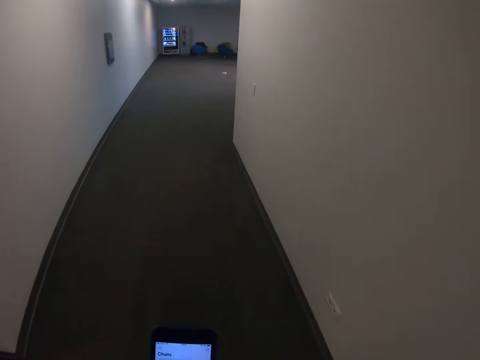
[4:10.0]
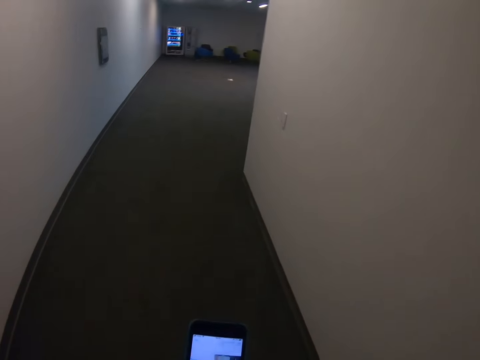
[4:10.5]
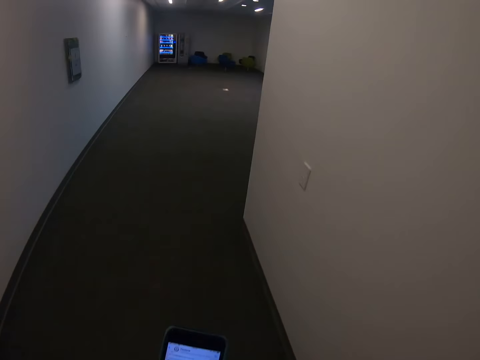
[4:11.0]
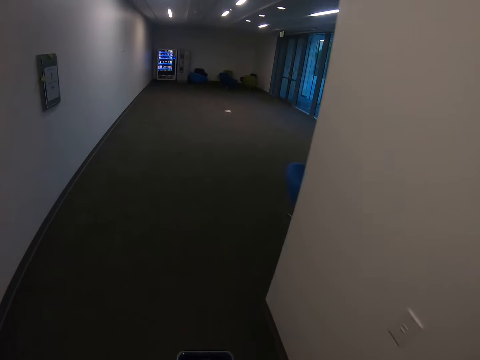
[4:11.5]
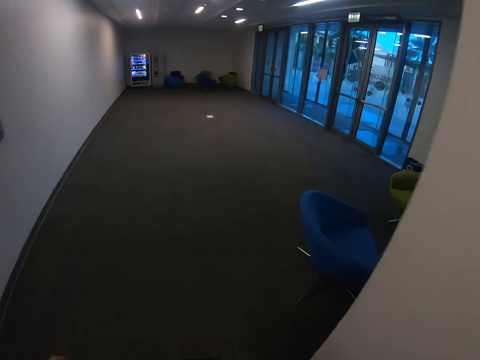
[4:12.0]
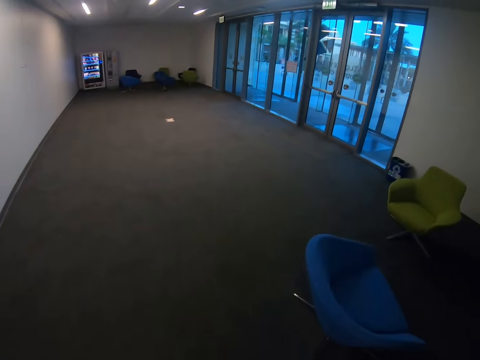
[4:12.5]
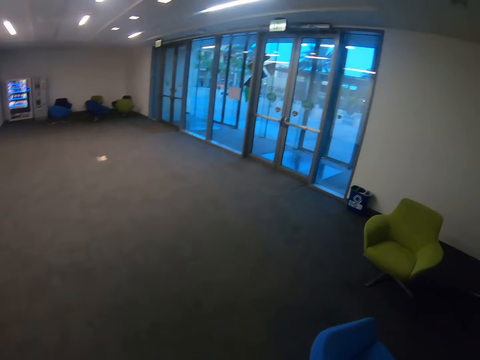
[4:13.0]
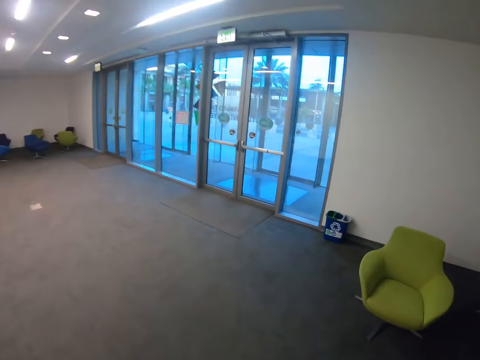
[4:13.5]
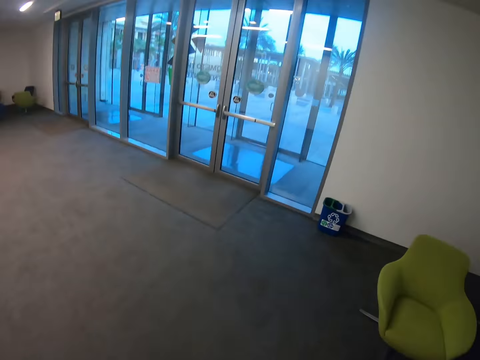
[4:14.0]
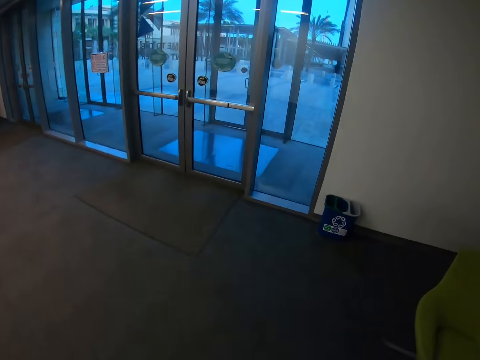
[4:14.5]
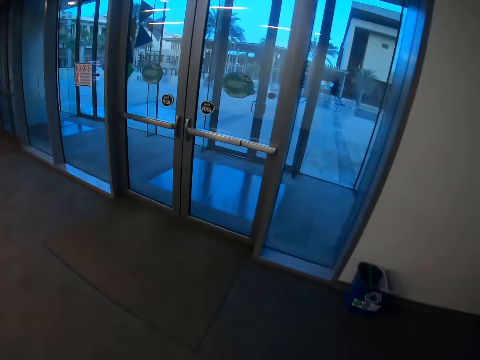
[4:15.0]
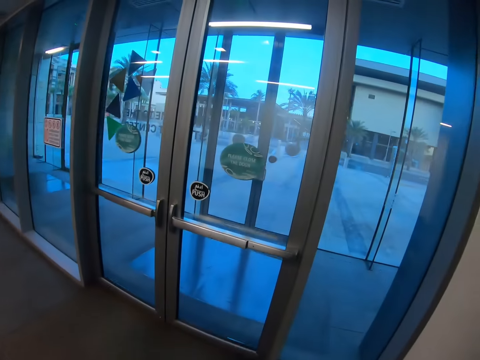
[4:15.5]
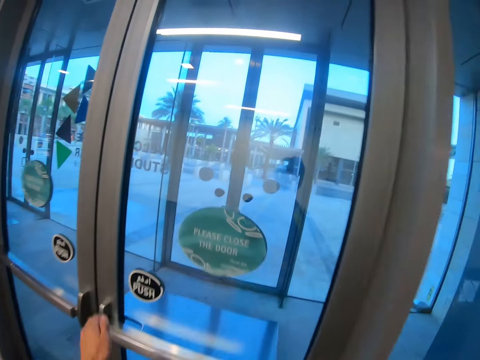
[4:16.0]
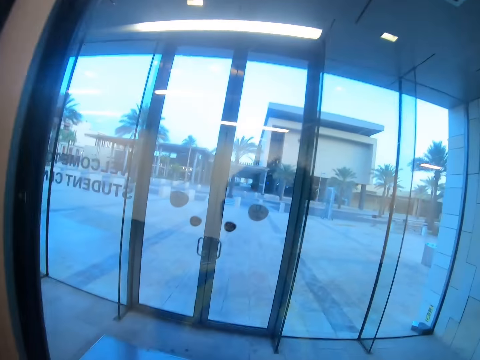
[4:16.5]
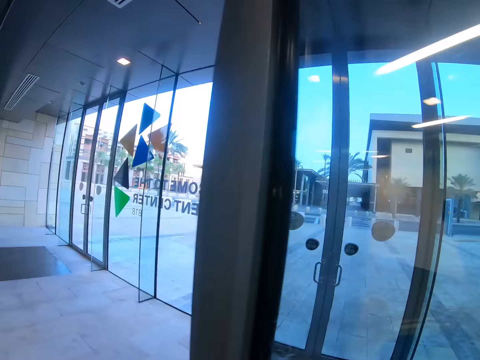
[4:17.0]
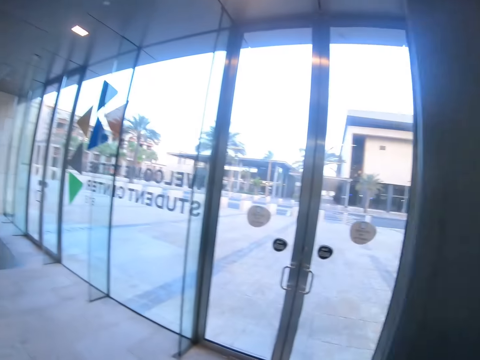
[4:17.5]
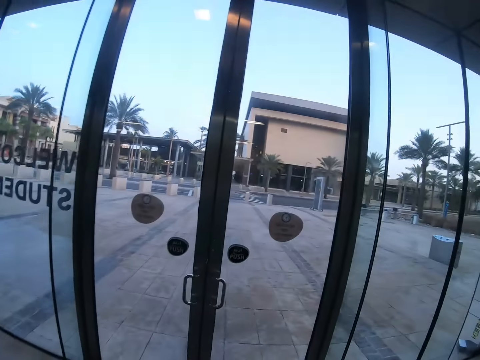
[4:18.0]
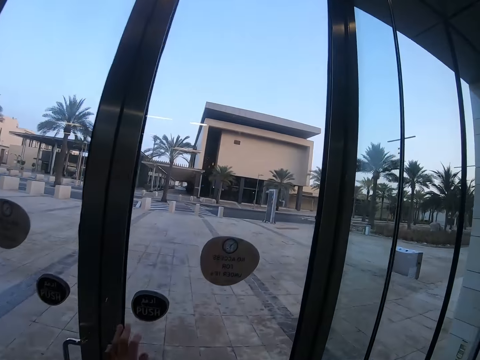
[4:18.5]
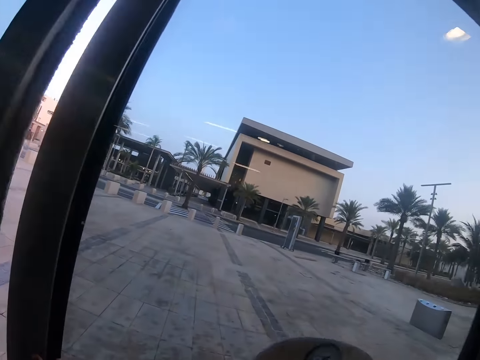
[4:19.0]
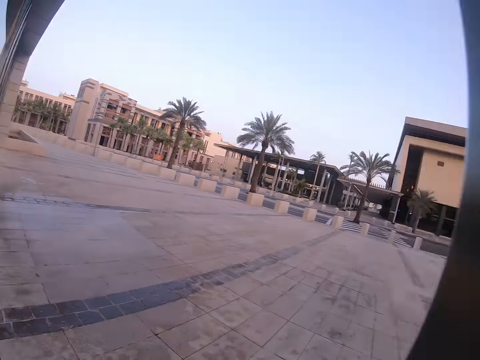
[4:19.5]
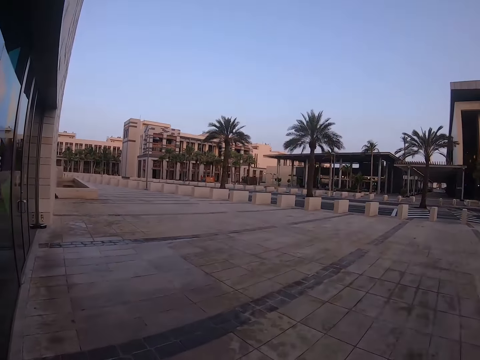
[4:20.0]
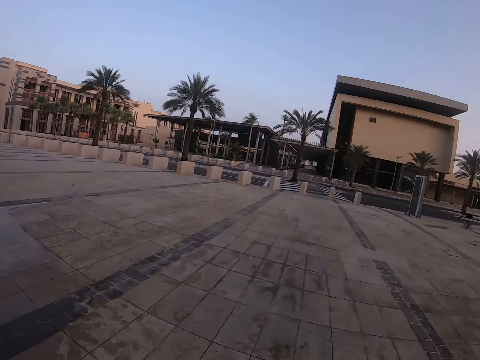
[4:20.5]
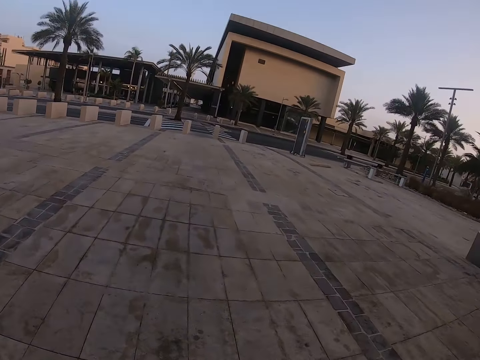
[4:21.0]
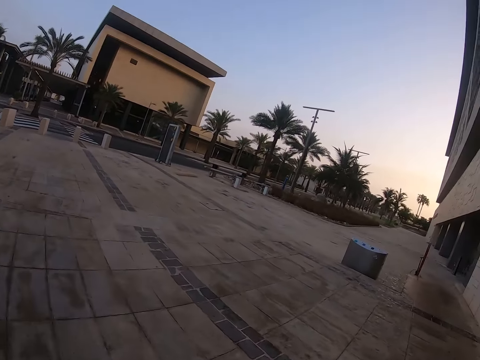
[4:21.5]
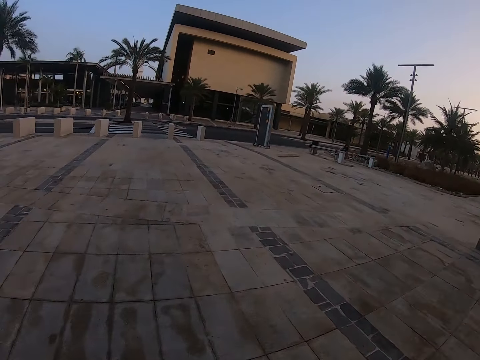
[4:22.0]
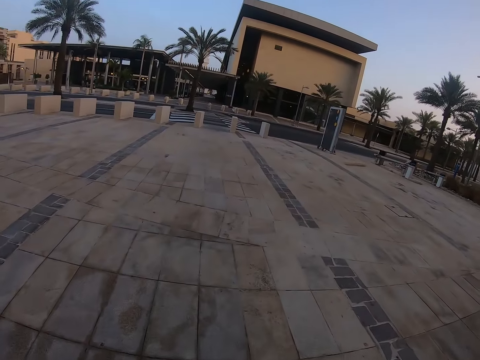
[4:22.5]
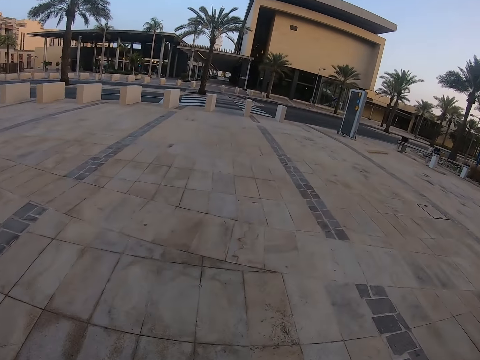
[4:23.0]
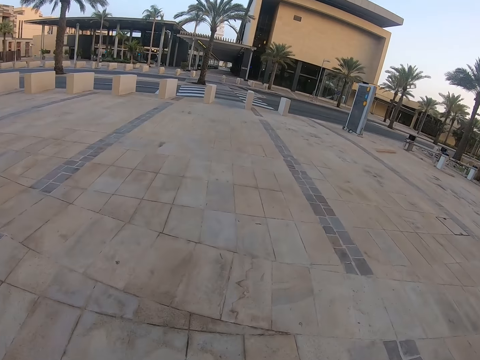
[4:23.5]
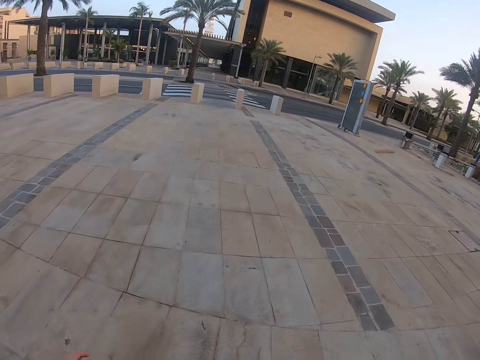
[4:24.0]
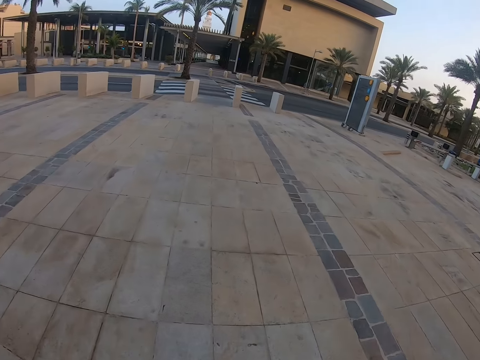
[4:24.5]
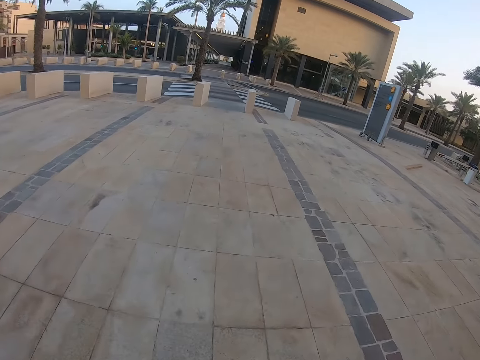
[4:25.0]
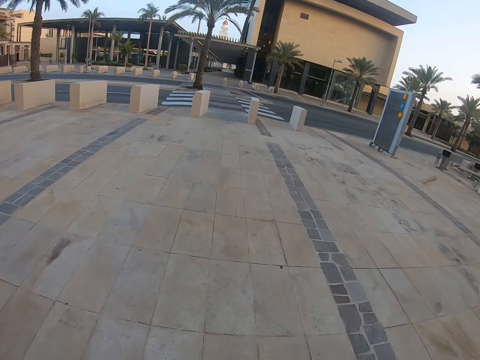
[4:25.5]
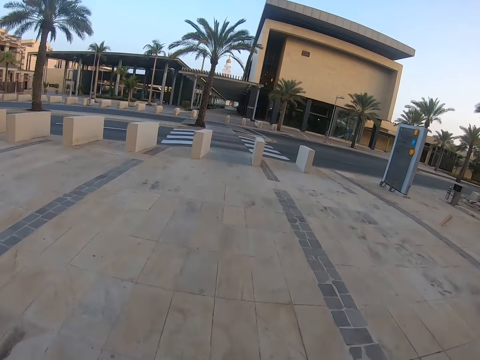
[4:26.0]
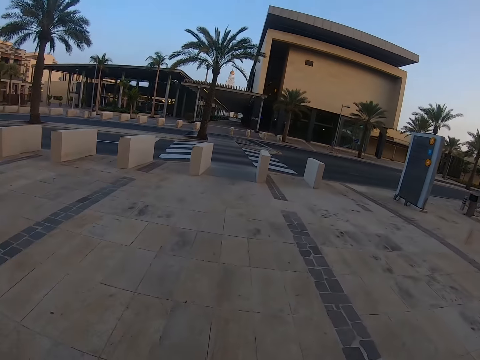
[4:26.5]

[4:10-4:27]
The camera wearer opens the door. They get out of the building. They walk down the streets. They walk in the pavements.

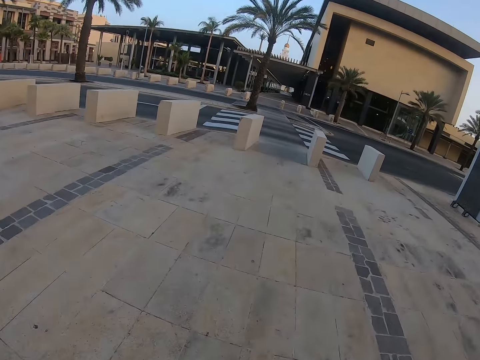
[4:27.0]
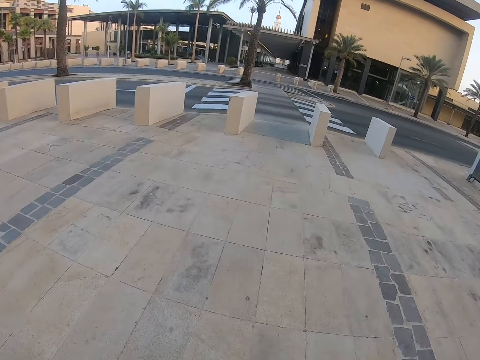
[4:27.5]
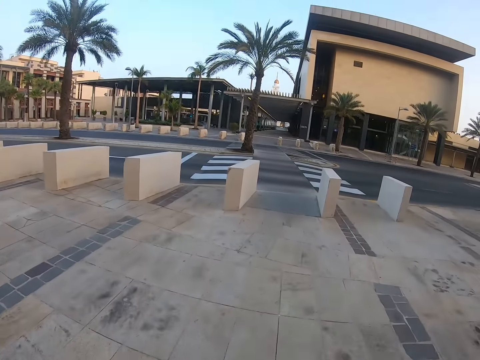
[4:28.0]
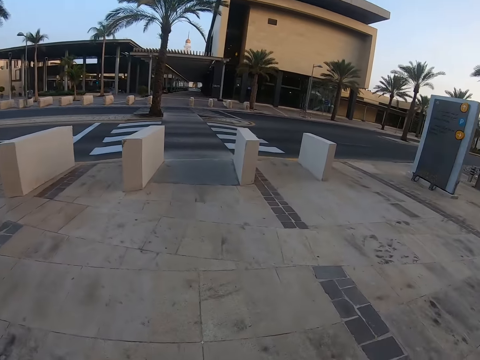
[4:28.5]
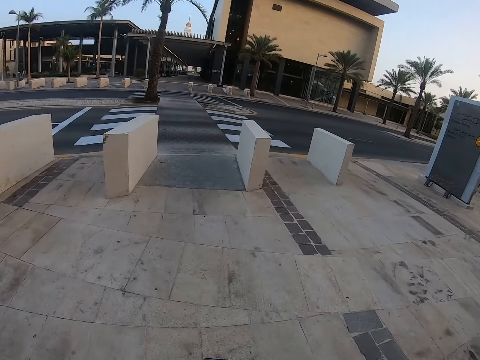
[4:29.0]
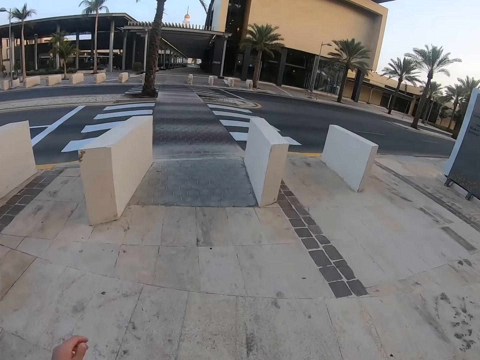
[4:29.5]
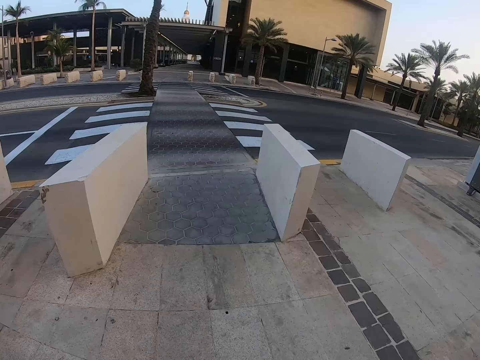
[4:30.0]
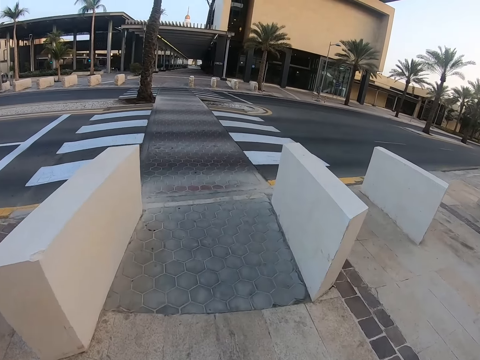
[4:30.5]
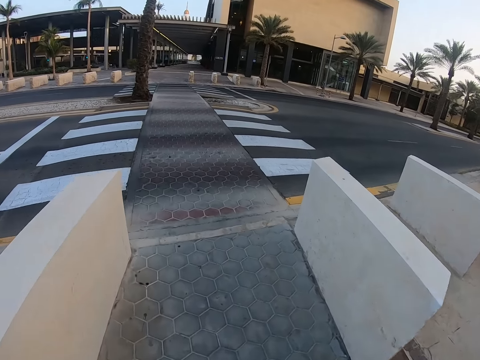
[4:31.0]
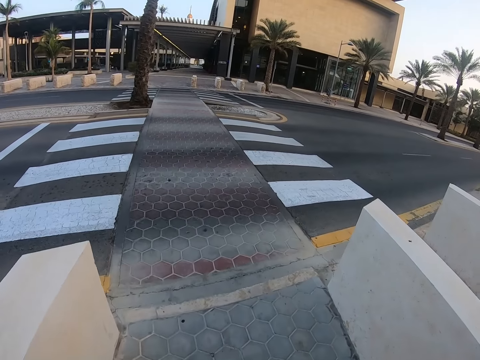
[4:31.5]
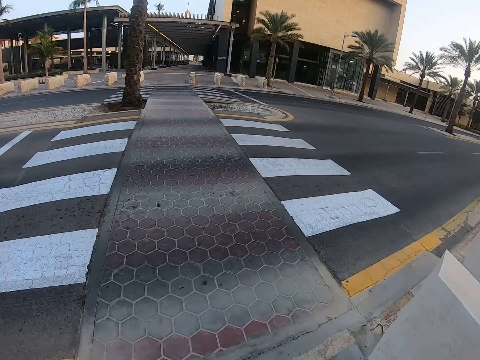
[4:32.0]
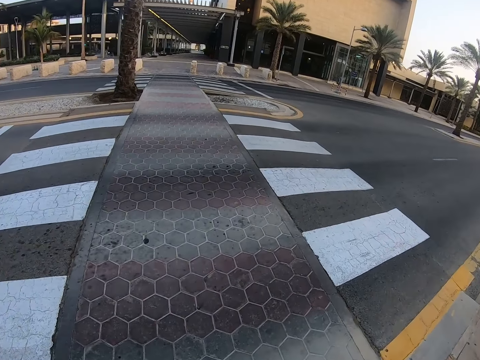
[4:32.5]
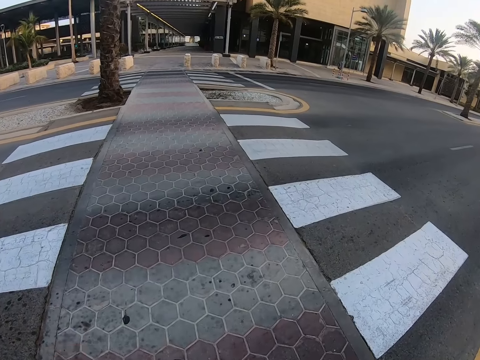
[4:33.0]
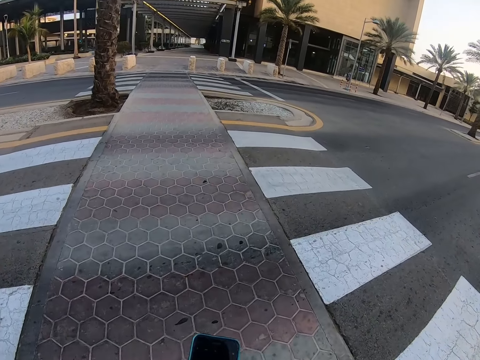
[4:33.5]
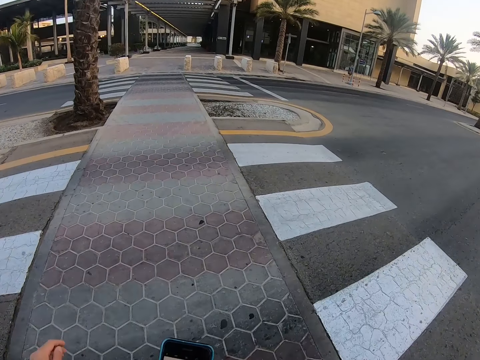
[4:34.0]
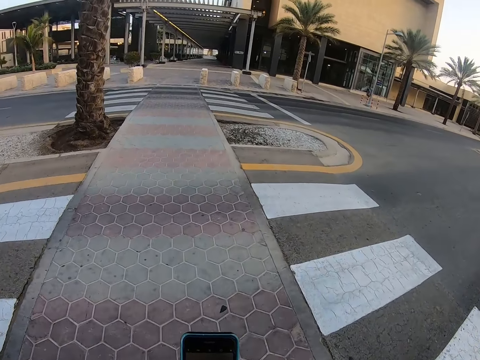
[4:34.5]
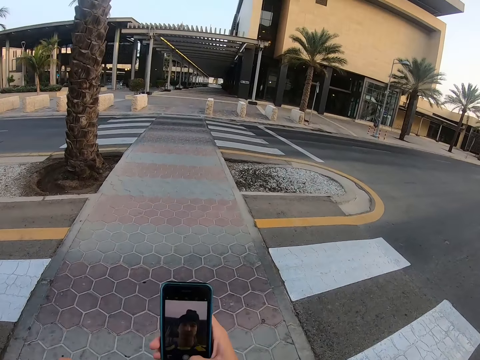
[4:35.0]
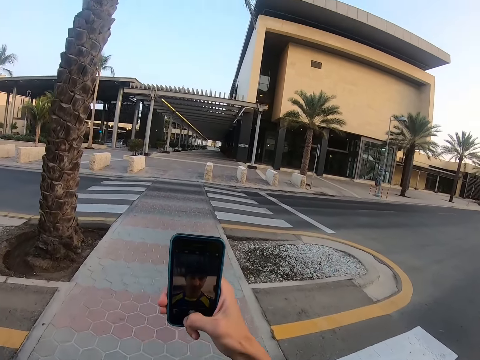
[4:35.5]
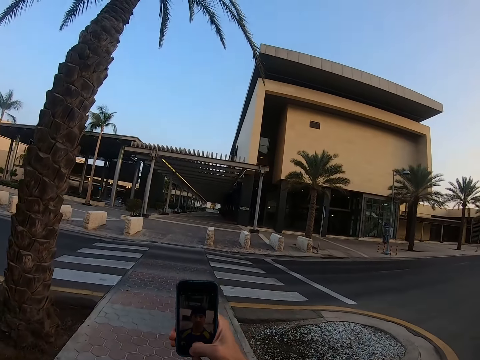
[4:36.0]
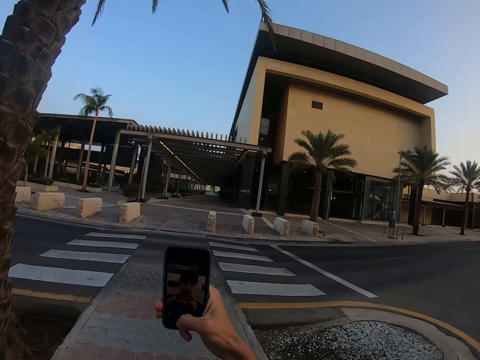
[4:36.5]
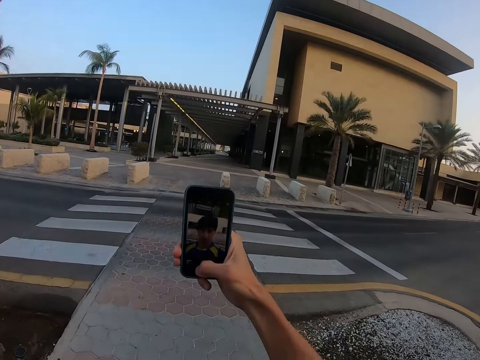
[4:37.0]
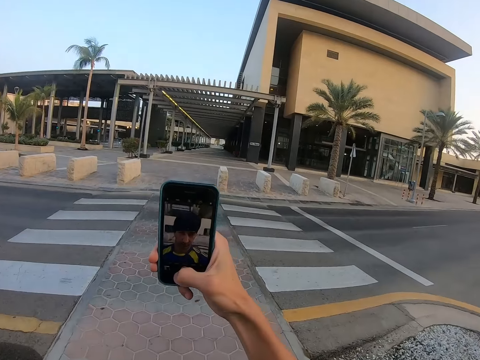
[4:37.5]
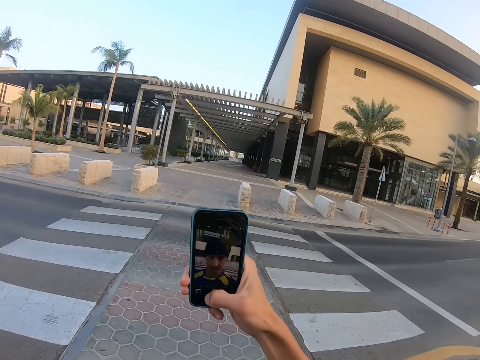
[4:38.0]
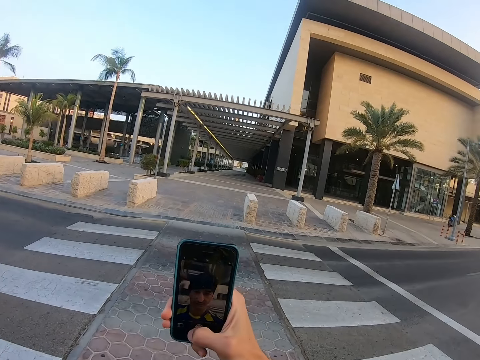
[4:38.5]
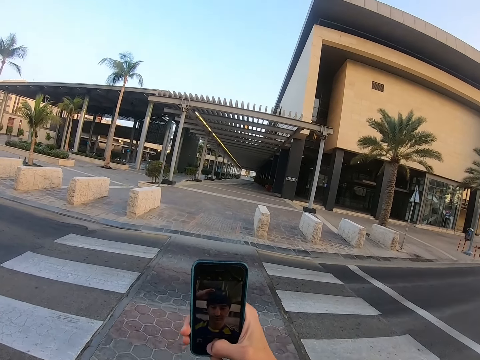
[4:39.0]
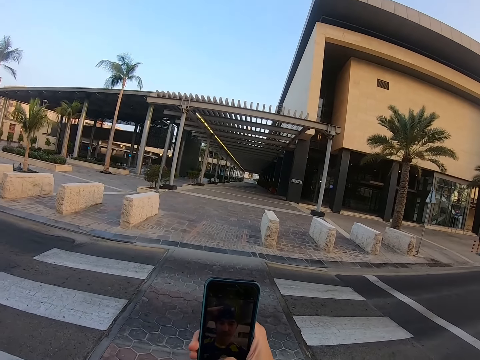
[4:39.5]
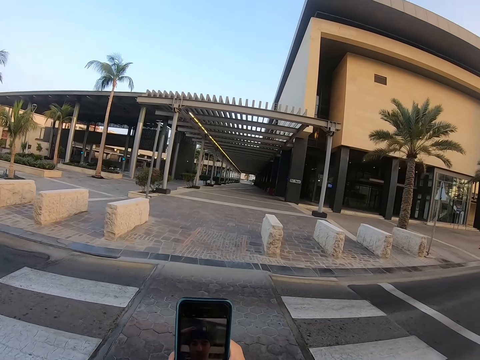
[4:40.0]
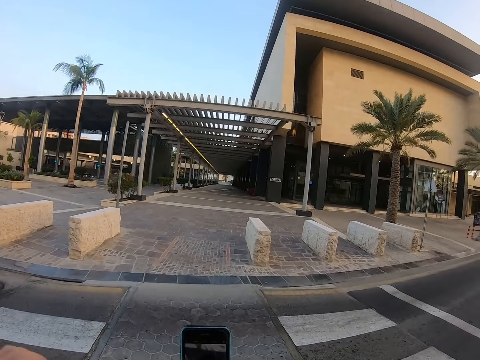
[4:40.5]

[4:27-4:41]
The camera wearer crosses the road. They take a snap with the phone.
